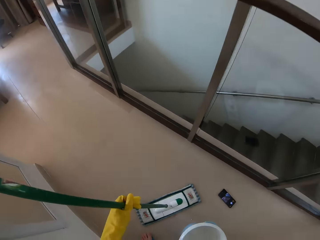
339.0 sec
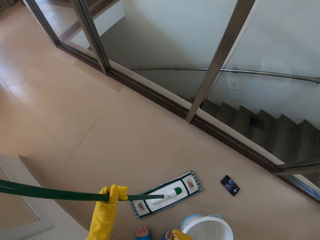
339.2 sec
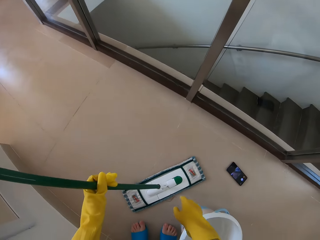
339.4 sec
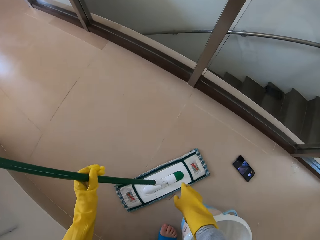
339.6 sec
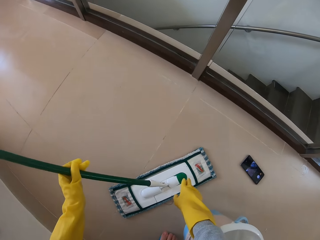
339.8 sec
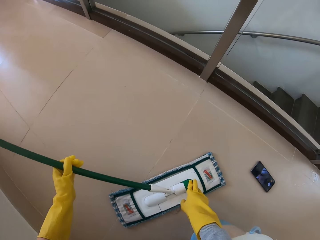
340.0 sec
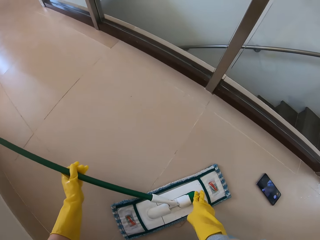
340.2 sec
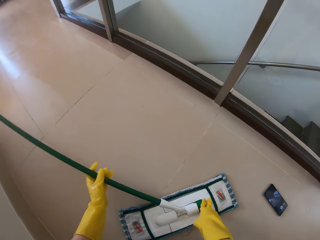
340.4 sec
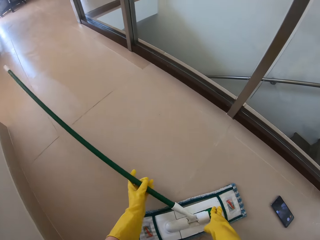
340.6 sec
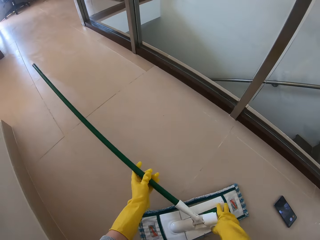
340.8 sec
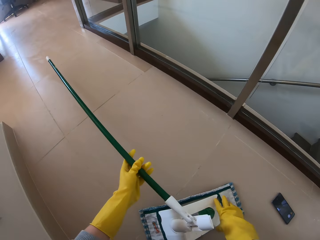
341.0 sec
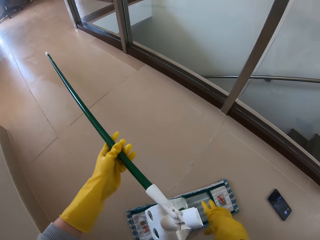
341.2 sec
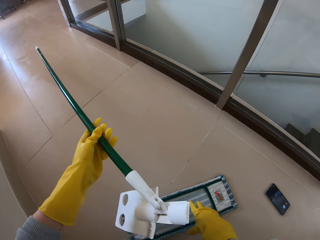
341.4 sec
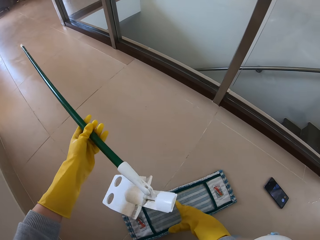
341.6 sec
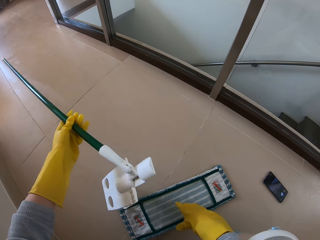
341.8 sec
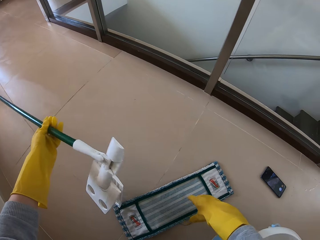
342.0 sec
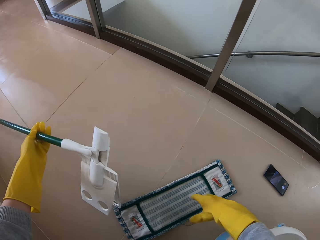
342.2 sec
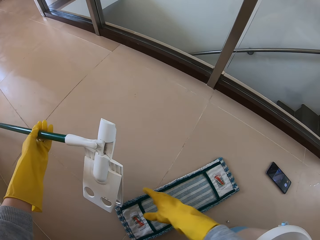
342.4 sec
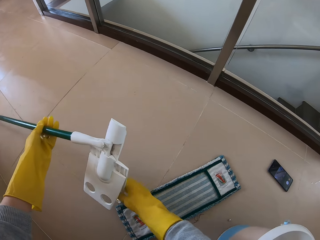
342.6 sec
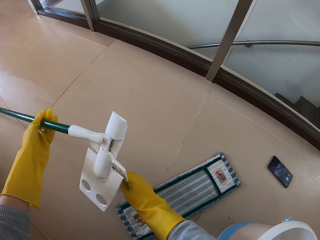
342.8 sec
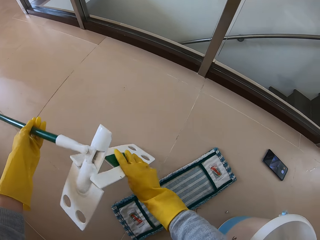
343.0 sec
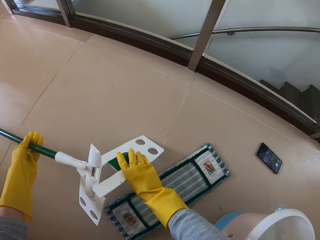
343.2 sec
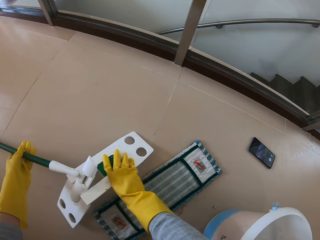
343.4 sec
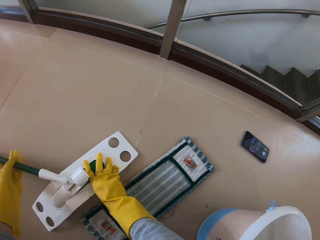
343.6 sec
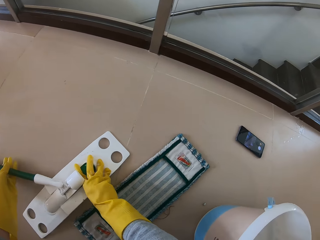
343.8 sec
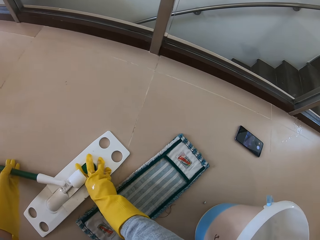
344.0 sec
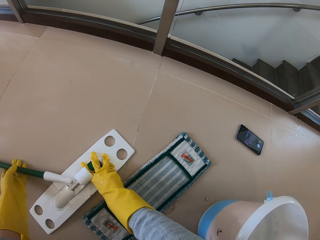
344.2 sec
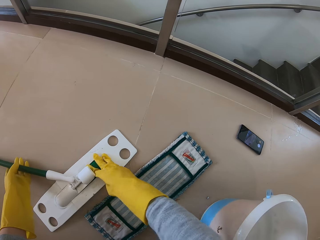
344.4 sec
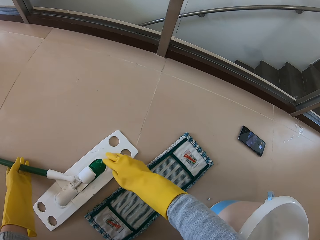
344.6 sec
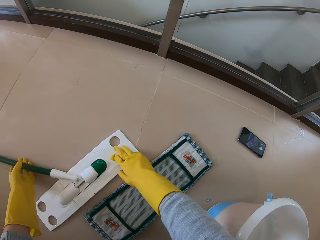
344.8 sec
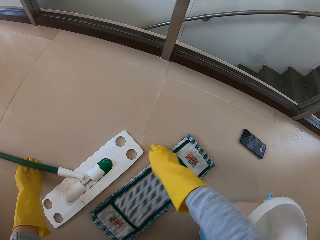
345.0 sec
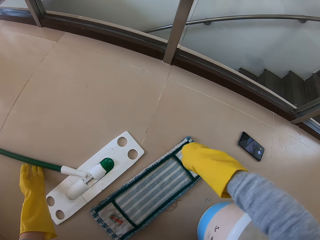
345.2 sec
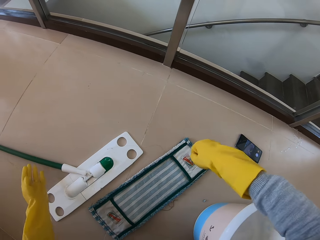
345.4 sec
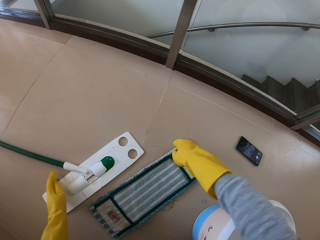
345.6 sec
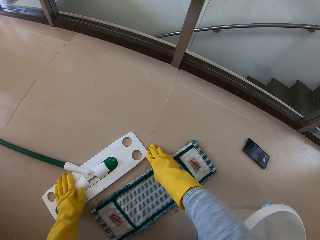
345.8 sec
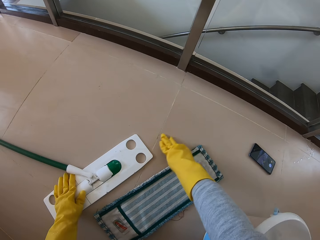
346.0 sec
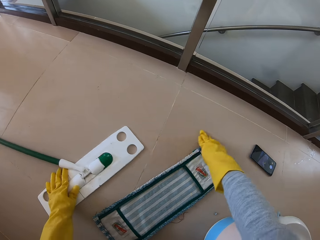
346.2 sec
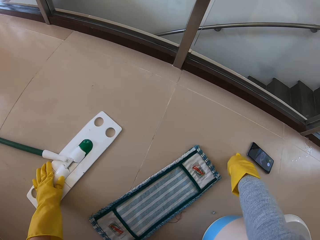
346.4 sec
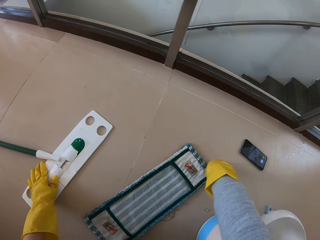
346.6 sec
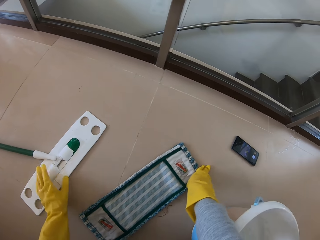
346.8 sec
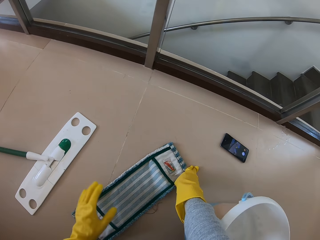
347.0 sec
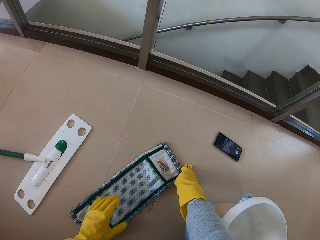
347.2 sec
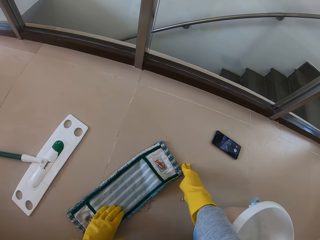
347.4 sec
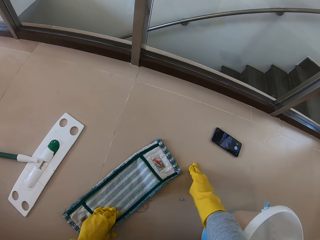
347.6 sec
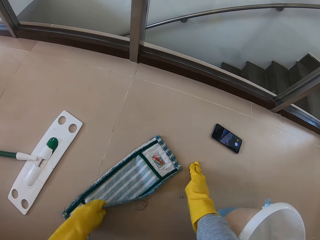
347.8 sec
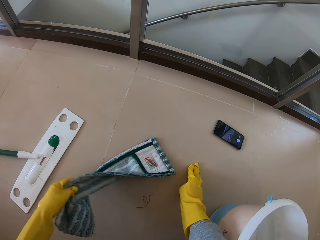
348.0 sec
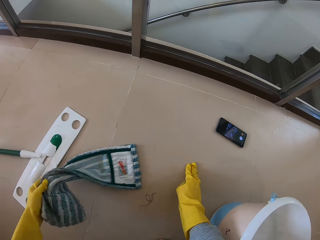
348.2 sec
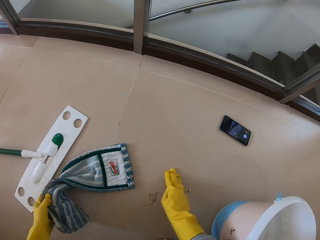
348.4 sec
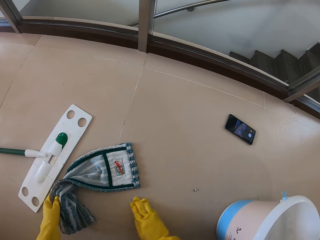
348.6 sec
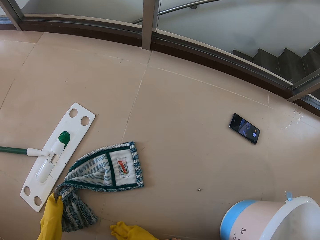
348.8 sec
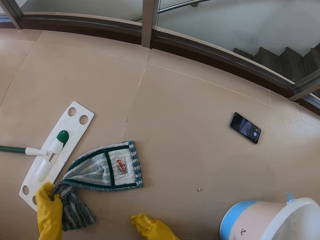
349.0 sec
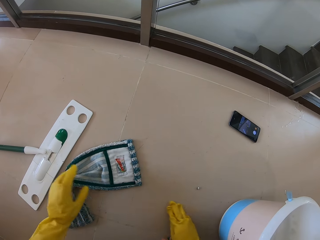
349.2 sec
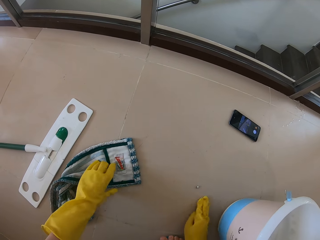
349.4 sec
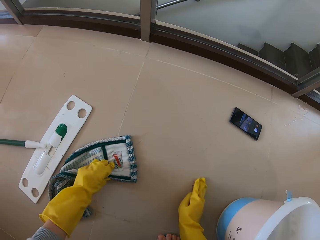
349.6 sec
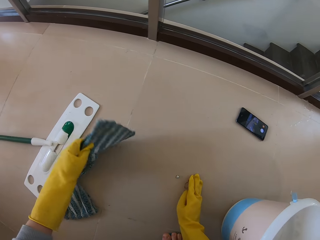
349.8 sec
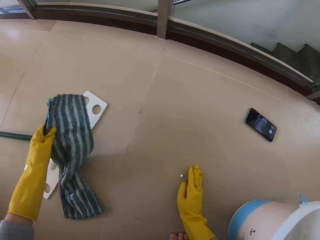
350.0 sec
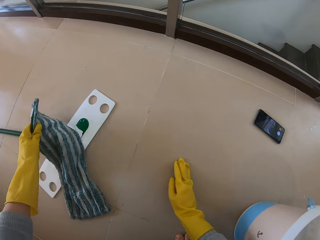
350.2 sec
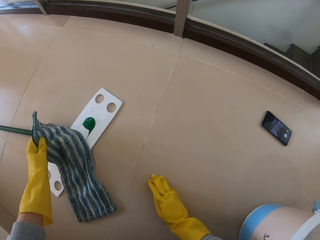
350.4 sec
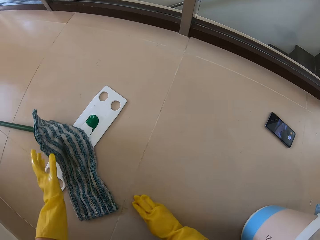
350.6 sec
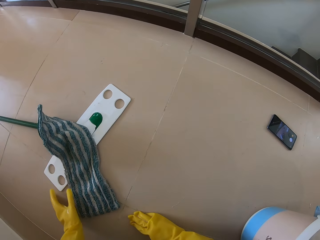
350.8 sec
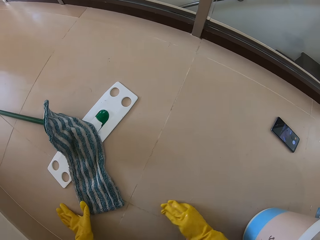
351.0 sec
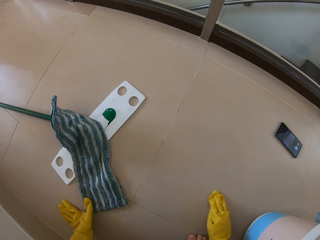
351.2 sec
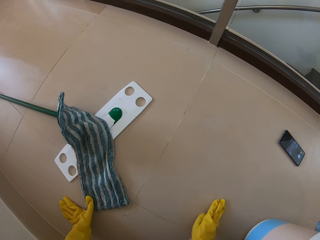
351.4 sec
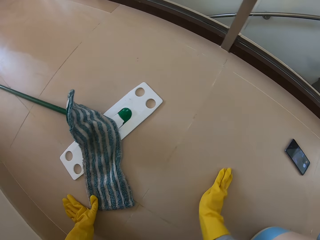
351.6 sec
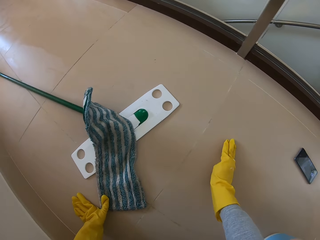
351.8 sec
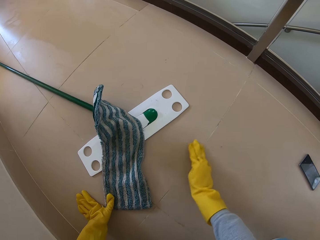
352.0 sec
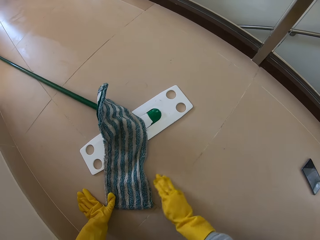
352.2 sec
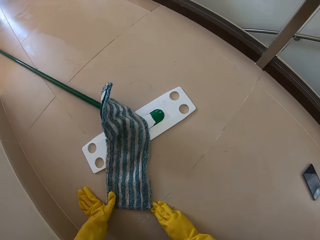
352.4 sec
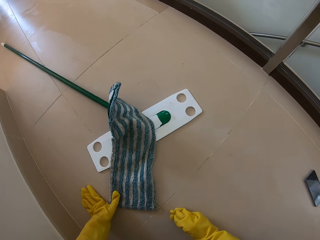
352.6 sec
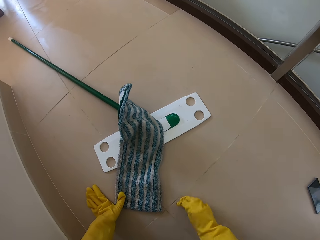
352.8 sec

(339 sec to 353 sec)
The camera wearer removes the moper from the stick. They pick the dirt from the floor with the hand.

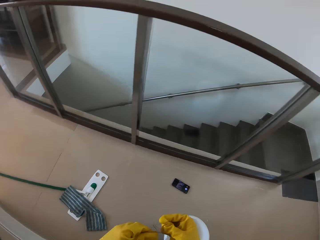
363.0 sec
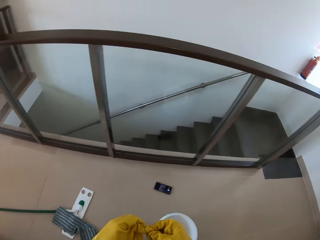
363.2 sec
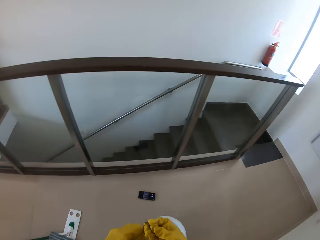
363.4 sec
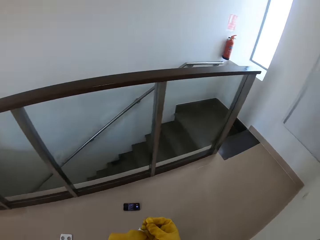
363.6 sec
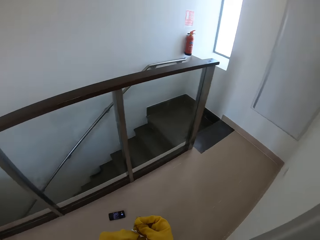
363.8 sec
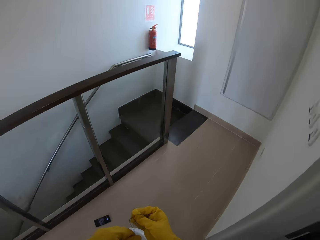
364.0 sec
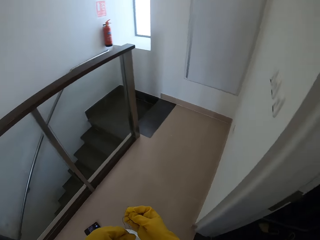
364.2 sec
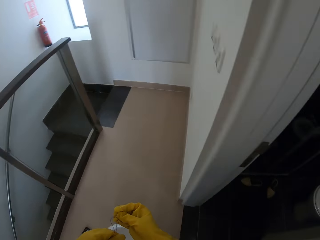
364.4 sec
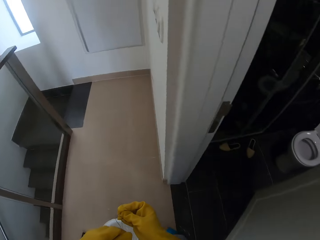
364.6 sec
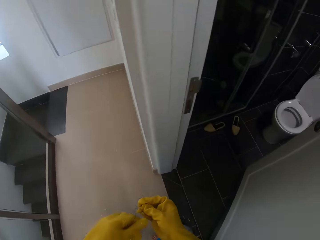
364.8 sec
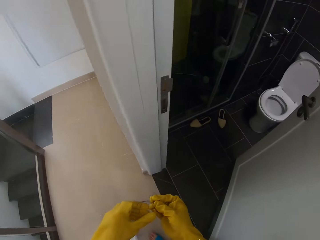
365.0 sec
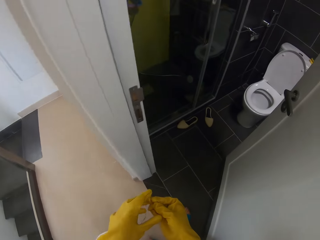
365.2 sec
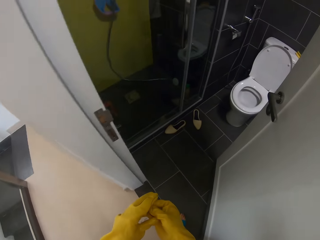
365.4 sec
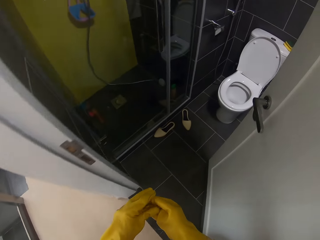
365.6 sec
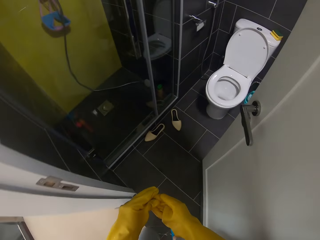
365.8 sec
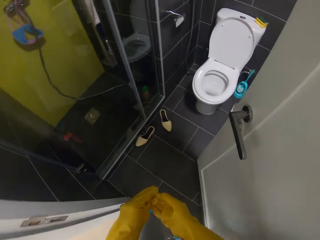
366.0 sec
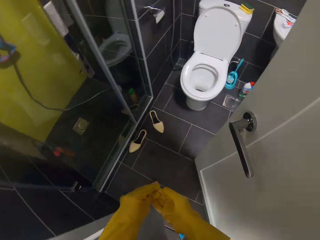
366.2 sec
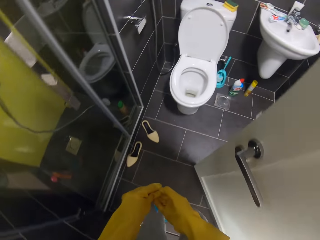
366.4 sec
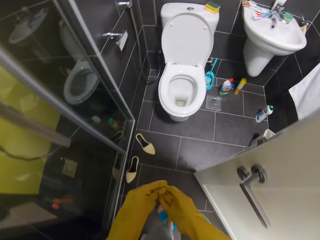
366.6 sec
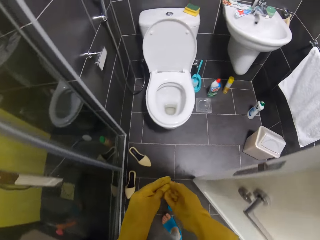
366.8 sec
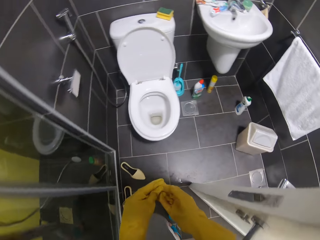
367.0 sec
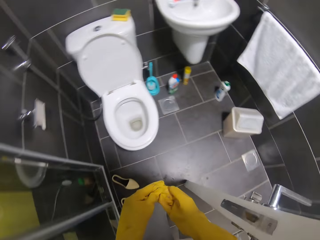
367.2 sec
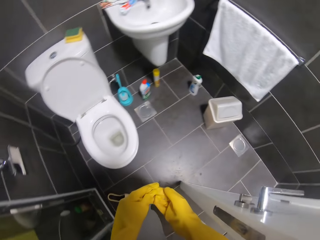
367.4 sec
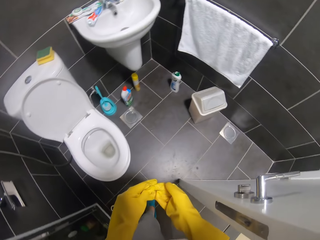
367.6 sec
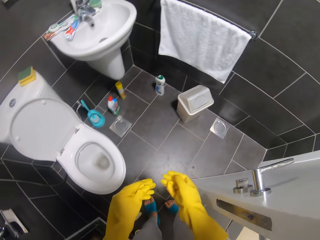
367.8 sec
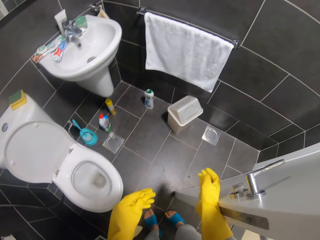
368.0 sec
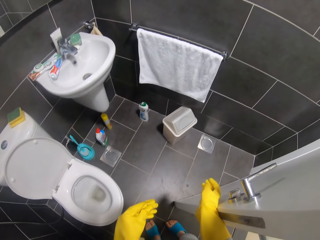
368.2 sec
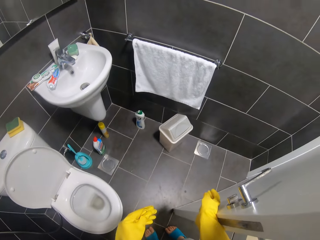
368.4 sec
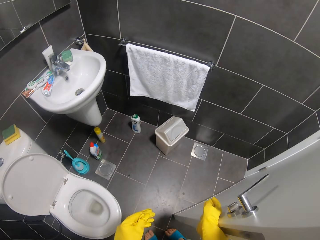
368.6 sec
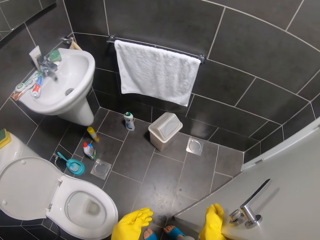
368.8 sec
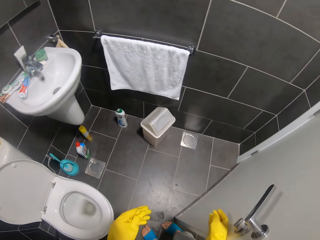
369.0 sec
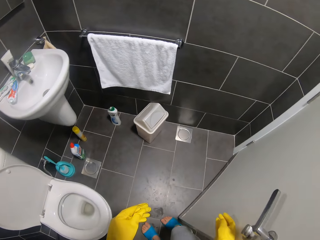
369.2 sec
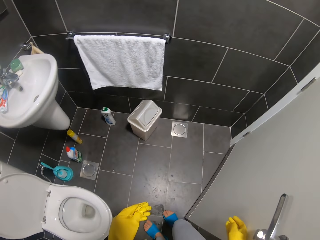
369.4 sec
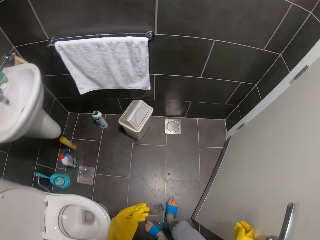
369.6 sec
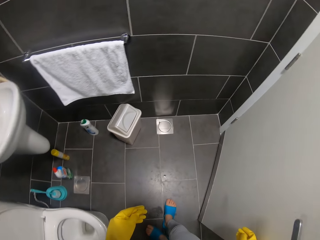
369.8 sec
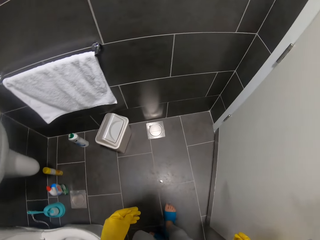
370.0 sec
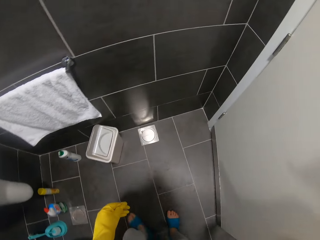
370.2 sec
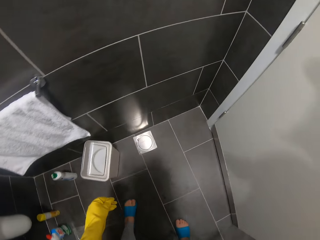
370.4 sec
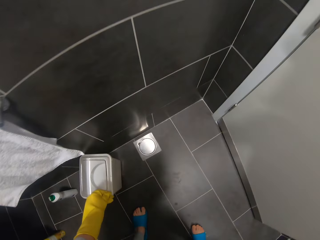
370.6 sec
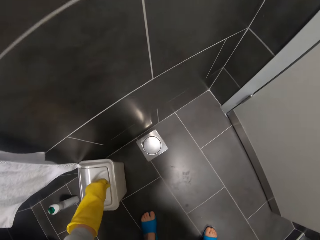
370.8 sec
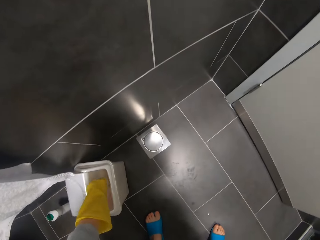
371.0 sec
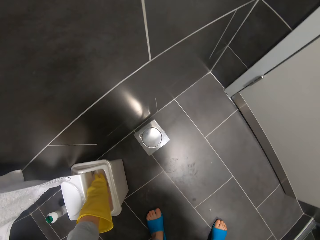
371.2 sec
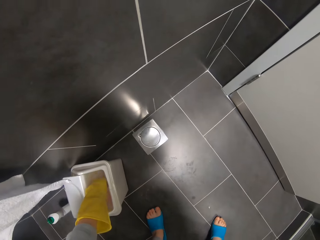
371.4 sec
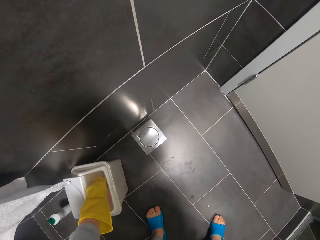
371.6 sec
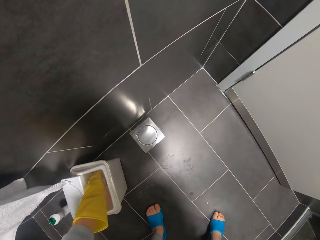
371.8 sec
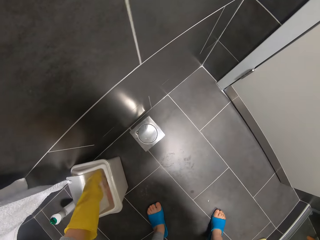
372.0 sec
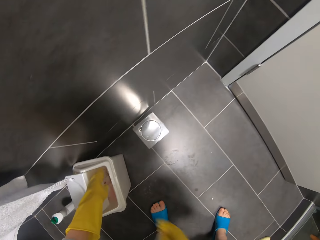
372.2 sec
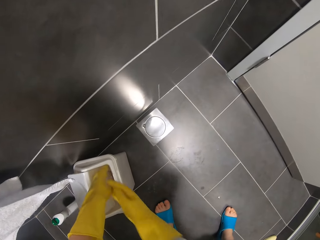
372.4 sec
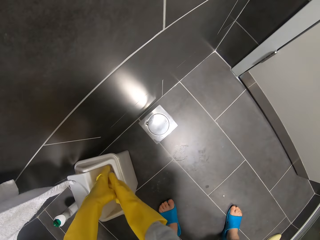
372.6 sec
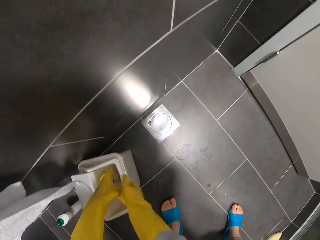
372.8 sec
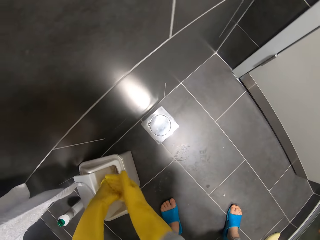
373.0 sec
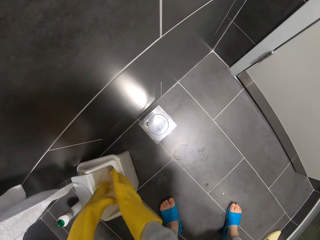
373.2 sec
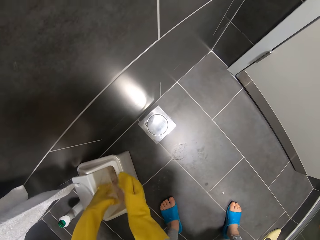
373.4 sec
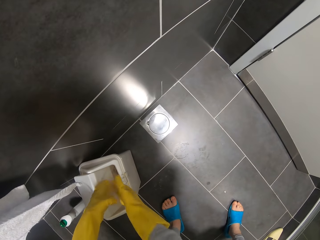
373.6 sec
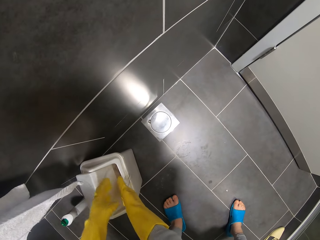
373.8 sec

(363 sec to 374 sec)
The camera wearer enters the toilet. They close the door. They put the dirt in the dustbin.
